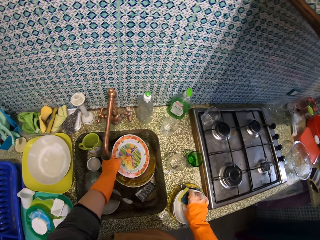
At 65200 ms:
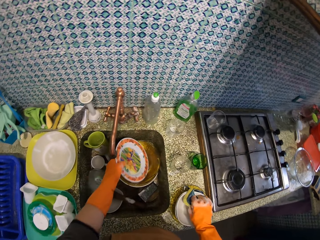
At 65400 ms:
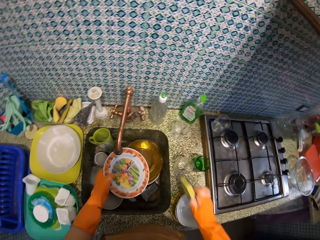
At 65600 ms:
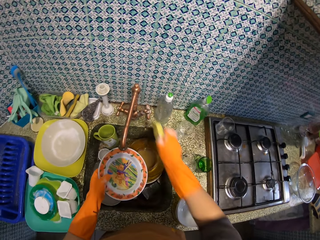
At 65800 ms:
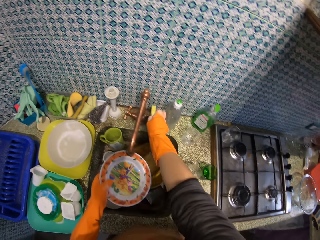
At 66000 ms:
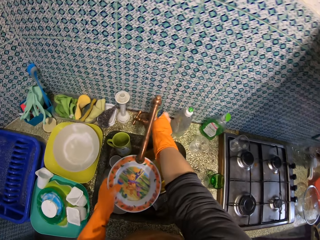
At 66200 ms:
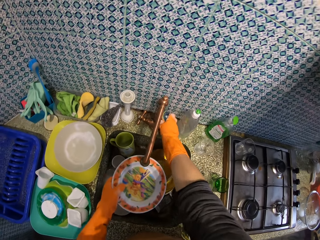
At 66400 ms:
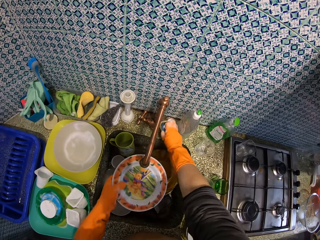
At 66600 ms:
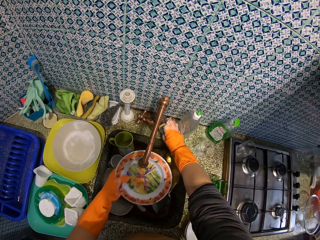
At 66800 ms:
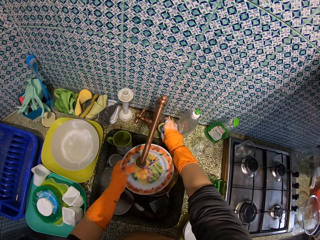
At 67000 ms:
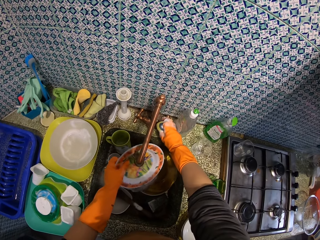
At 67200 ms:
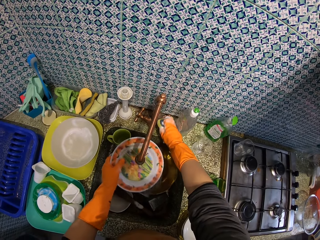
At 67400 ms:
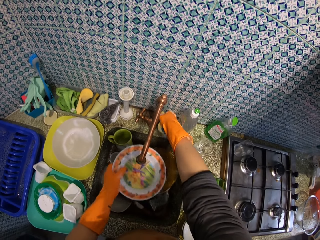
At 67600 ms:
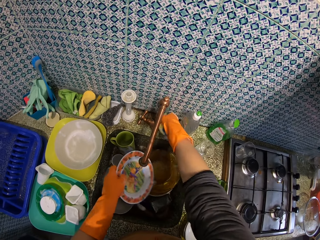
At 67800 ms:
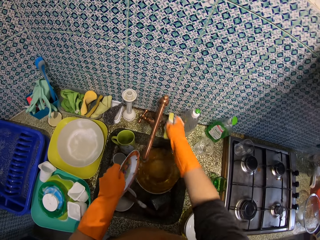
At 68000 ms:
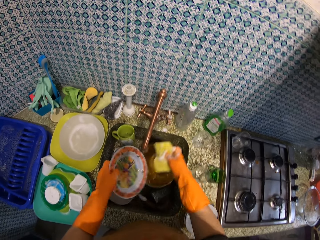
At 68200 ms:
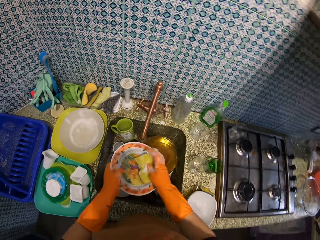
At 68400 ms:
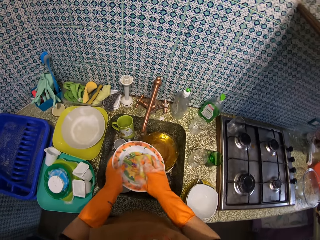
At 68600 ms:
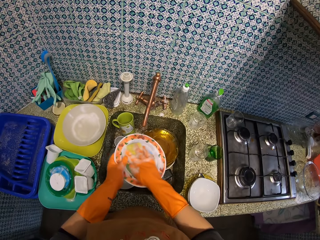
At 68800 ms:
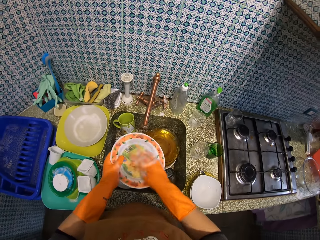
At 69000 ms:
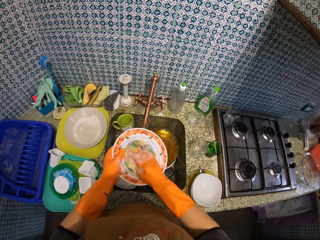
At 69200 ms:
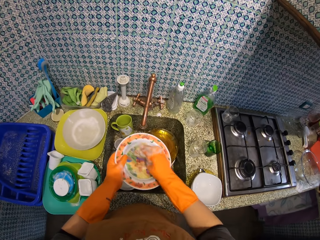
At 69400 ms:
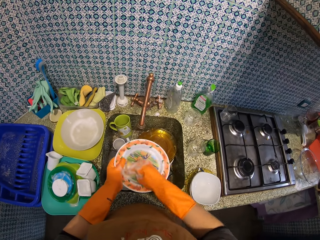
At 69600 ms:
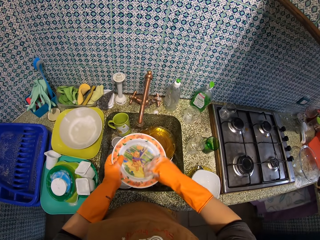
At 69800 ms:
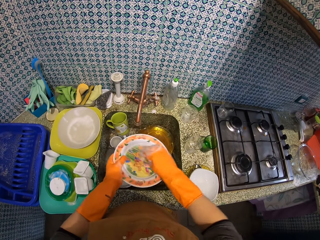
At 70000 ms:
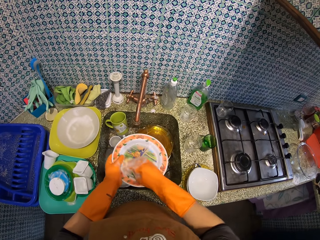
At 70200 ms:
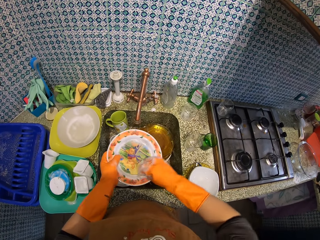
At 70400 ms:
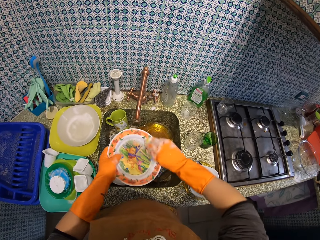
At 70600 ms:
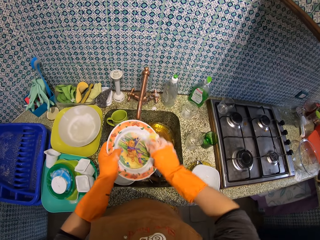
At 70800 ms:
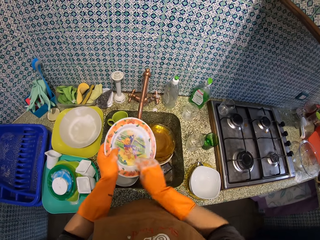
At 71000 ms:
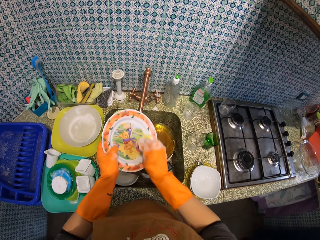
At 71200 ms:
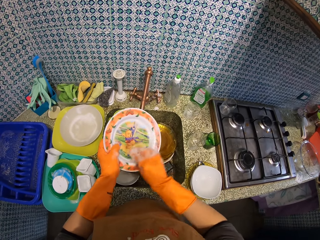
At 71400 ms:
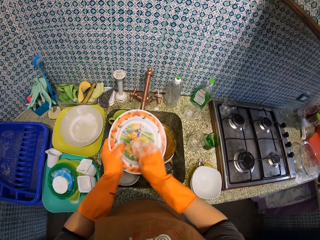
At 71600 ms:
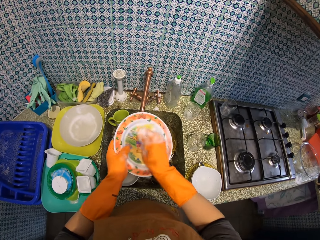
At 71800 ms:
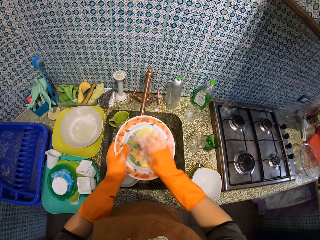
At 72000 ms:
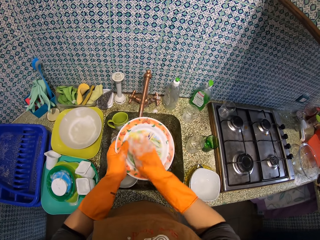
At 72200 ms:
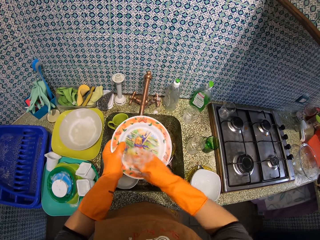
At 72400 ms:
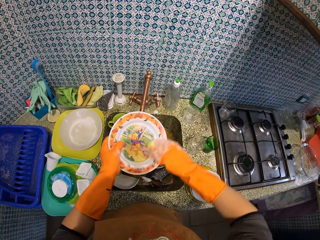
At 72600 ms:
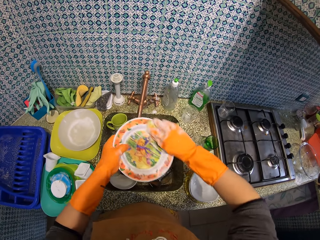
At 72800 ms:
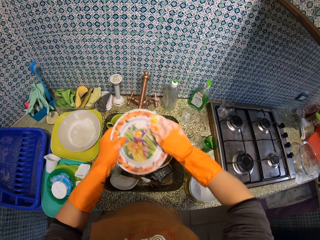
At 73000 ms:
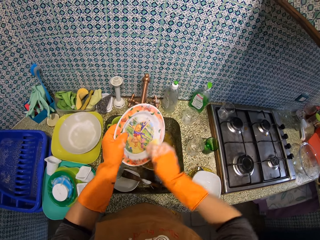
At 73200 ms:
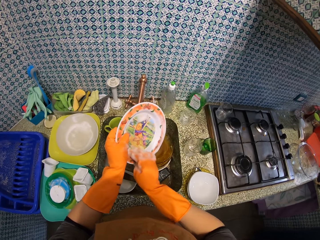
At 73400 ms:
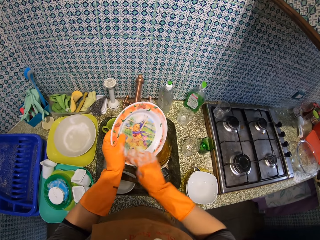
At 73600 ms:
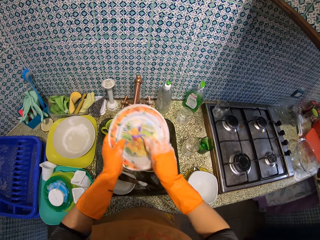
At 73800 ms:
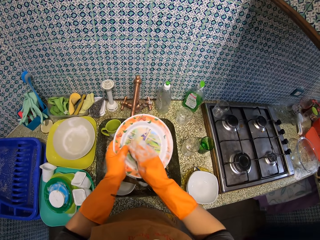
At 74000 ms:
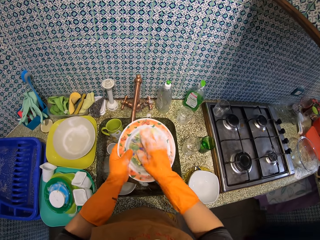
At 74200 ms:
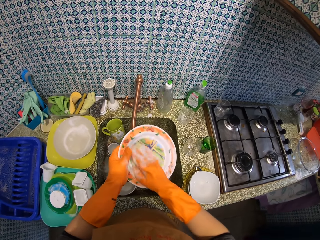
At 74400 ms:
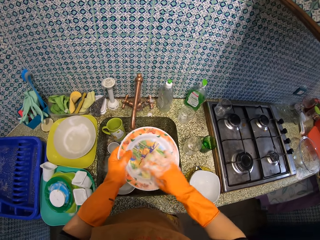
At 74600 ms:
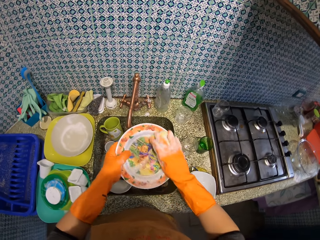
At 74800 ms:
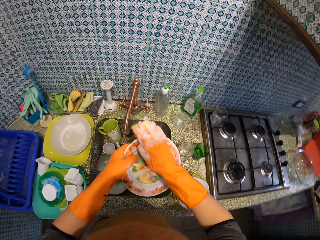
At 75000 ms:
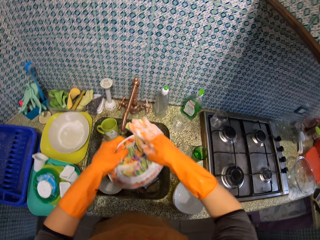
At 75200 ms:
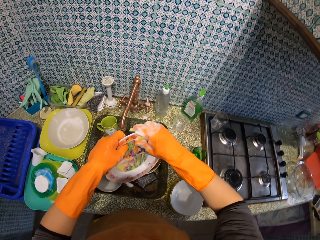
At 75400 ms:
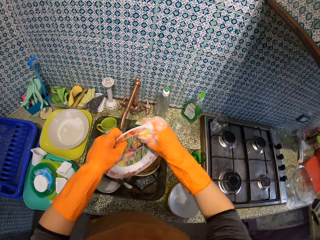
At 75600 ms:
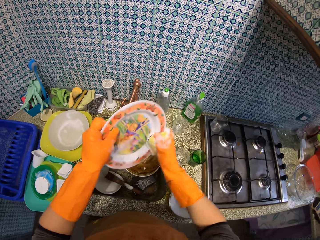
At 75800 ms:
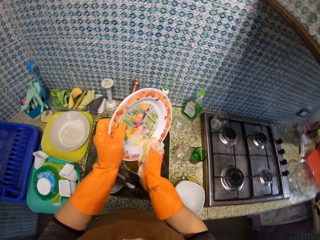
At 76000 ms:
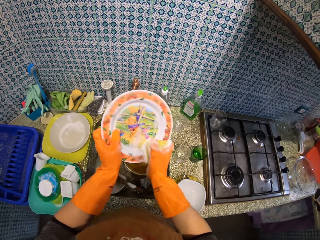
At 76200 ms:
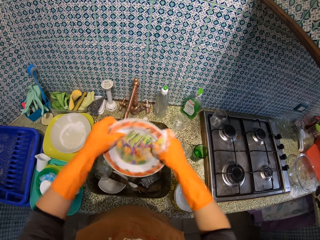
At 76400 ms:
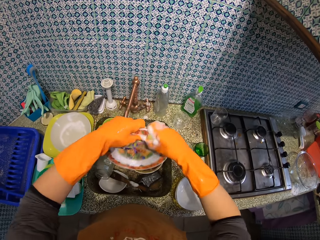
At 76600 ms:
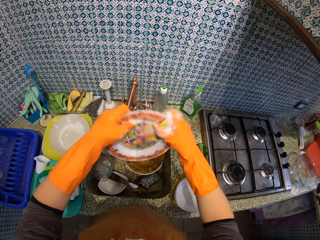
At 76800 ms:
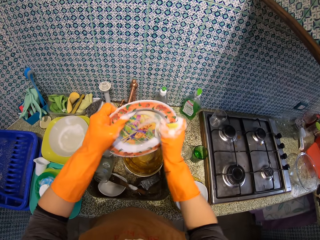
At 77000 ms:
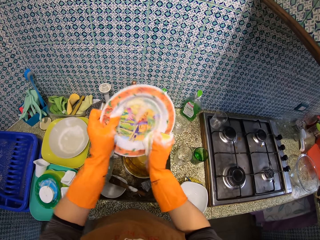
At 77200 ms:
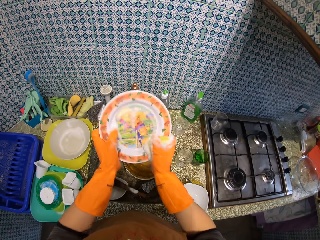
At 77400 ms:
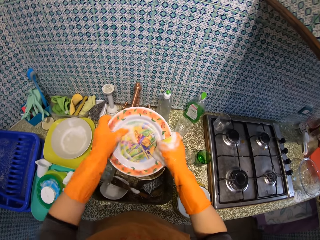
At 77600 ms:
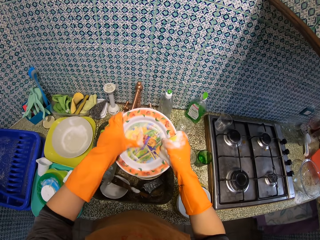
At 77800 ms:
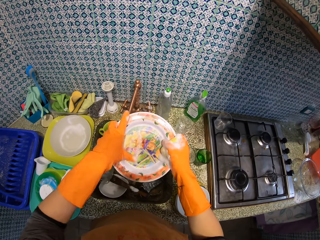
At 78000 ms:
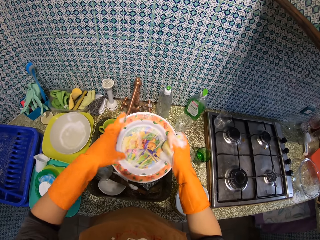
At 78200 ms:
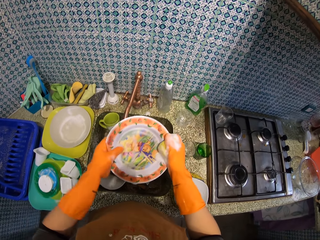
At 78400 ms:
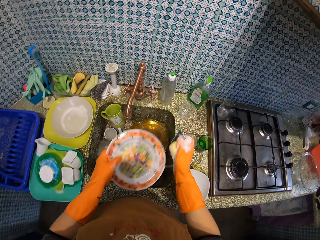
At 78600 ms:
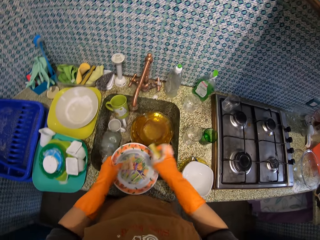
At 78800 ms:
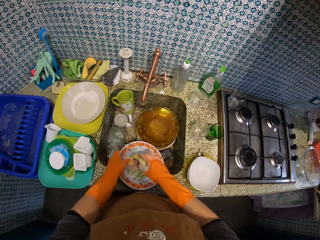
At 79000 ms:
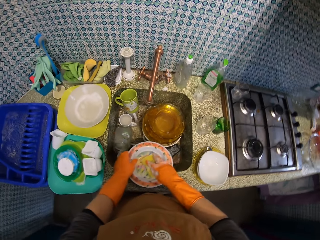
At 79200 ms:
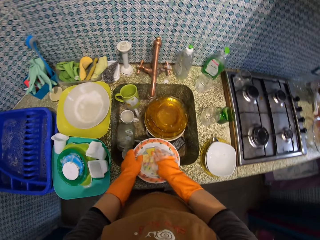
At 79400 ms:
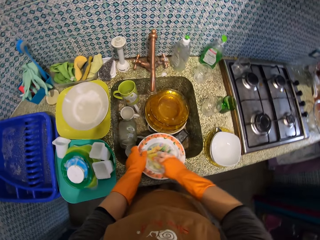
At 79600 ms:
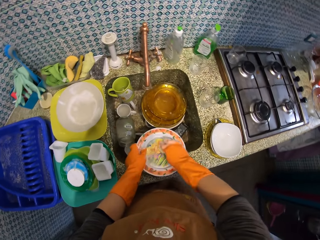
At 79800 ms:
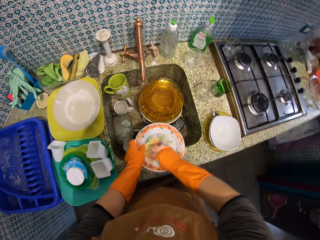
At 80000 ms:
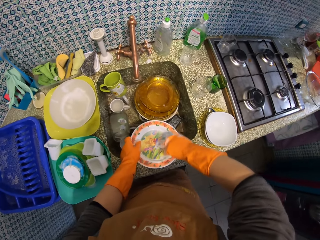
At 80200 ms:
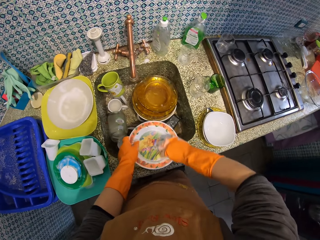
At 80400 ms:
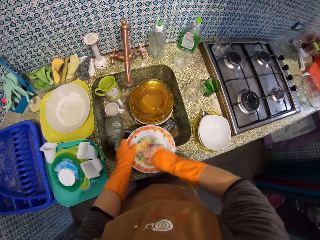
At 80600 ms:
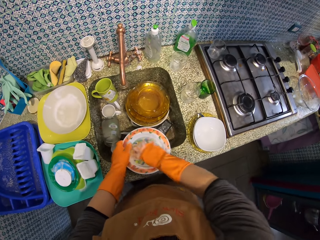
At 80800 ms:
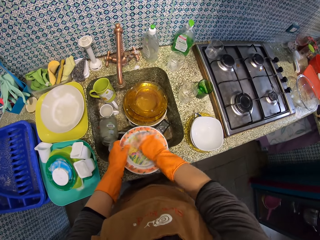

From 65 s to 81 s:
The camera wearer picks up a plate in the sink with his left hand. He picks up a scouring pad in the dish. He opens the water tap with his right hand. He rinses the plate with tap water with his left hand. He closes the tap. He washes the plate with the scouring pad with his right hand. He places the plate on the edge of the sink.

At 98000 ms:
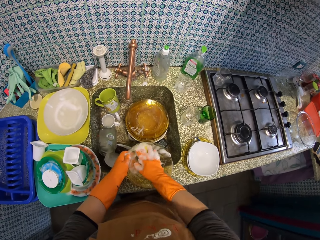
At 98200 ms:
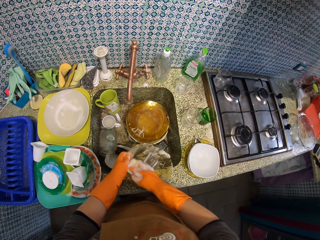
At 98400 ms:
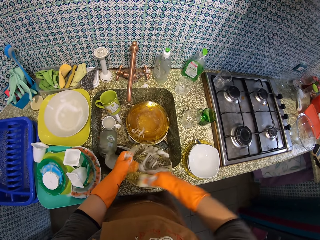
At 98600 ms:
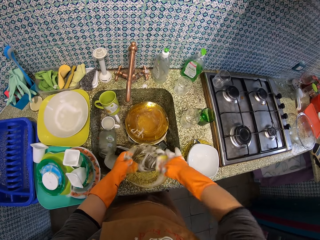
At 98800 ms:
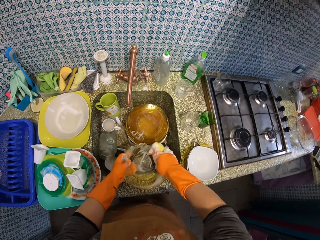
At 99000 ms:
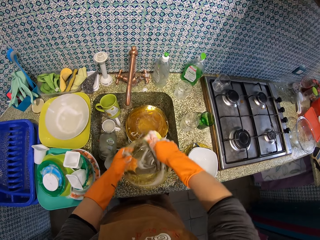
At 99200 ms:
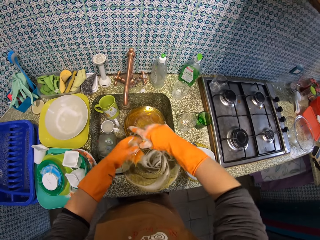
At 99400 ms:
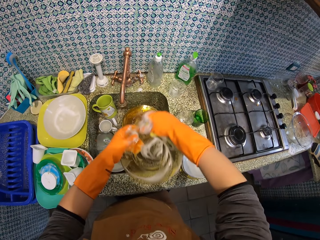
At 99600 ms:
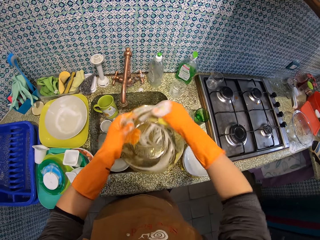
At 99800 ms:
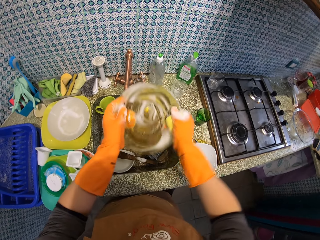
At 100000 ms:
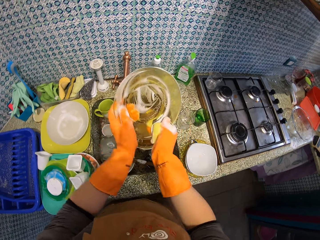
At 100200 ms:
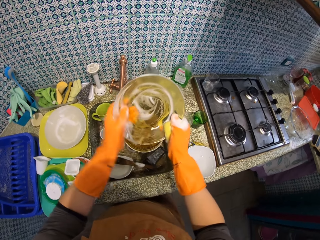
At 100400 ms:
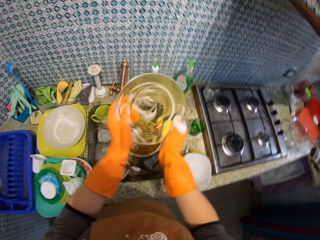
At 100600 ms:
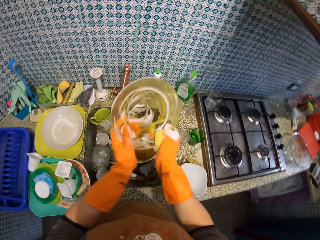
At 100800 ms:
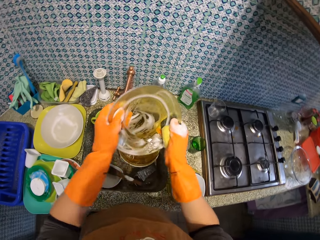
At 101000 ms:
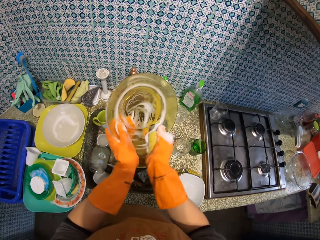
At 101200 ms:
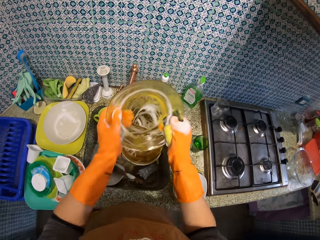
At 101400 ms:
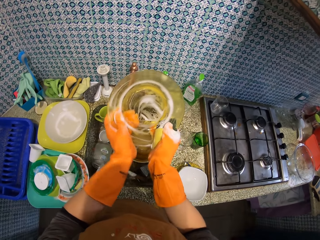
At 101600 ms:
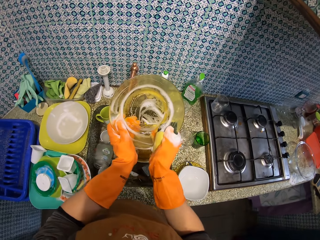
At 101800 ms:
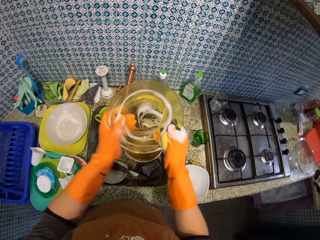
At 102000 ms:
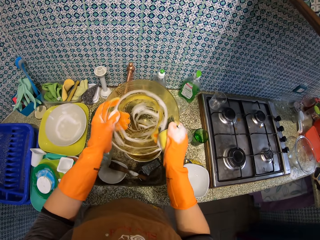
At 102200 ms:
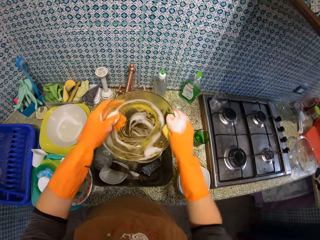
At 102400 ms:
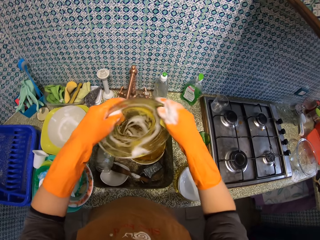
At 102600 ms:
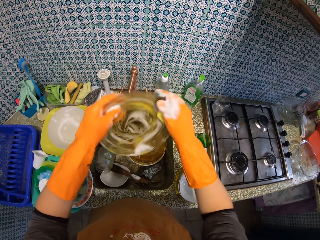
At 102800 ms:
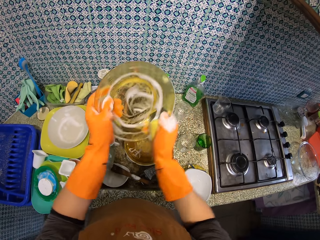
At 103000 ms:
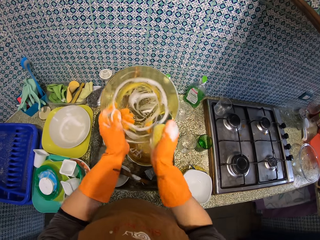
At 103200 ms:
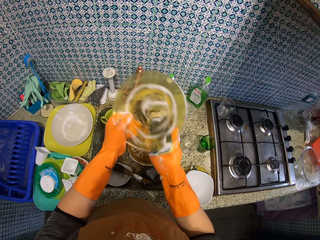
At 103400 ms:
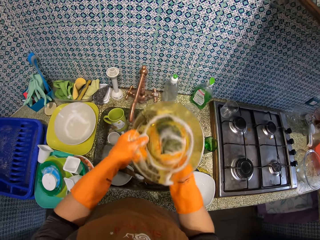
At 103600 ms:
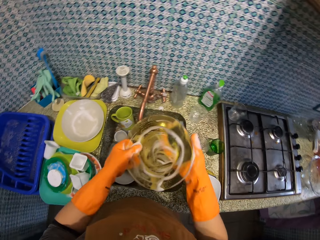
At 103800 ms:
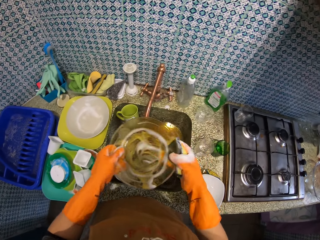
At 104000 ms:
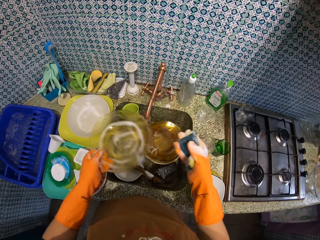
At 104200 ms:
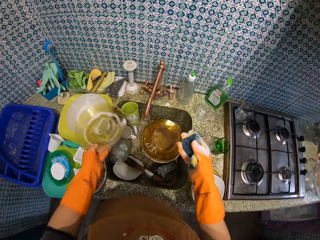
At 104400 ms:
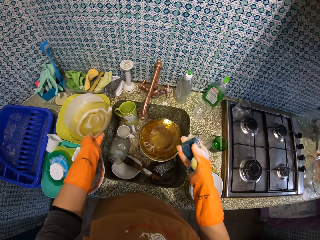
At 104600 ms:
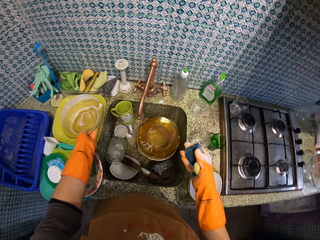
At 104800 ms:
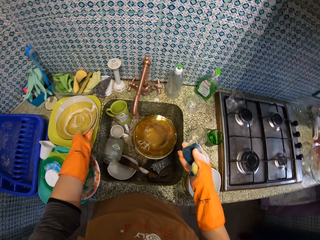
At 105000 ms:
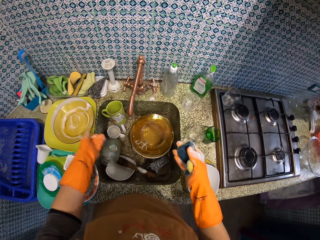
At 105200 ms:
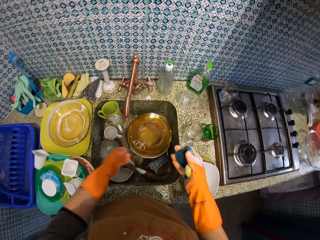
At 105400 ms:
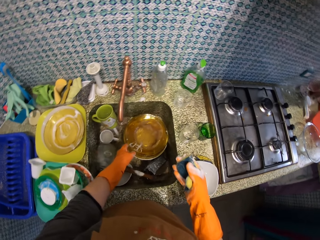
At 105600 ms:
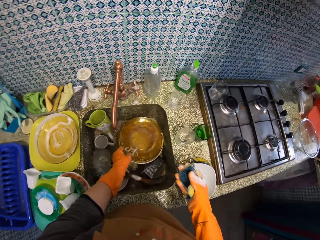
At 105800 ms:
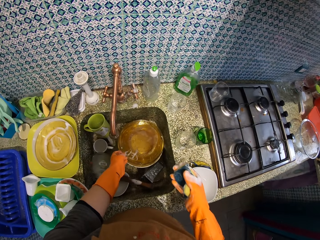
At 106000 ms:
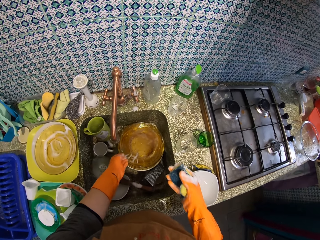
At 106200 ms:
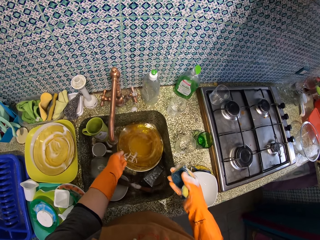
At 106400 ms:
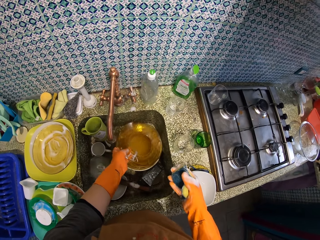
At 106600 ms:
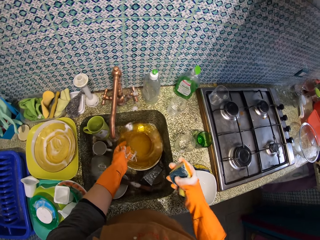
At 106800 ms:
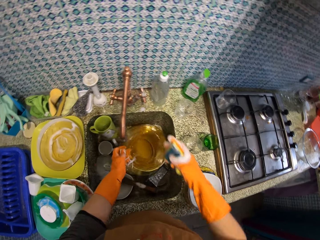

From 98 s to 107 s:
The camera wearer lifts up the plate with both hands. He drops the plate on another plate in the tray with his left hand. He picks up another plate in the sink with his left hand.
